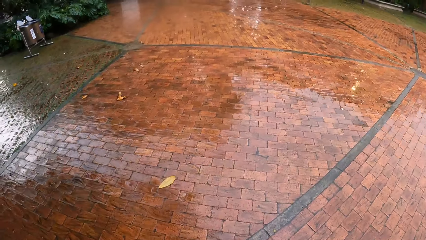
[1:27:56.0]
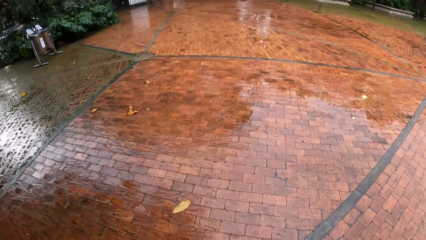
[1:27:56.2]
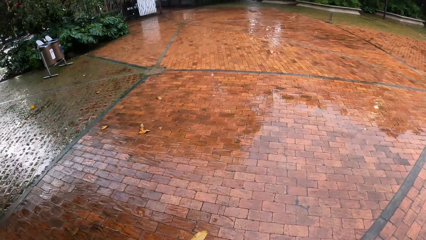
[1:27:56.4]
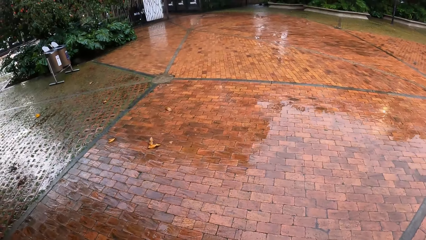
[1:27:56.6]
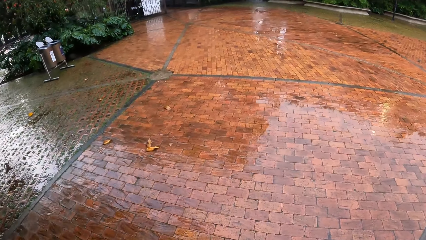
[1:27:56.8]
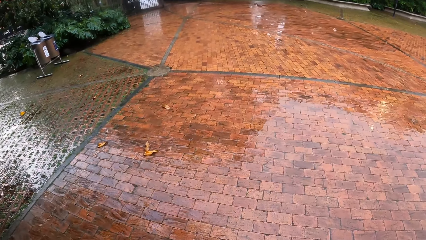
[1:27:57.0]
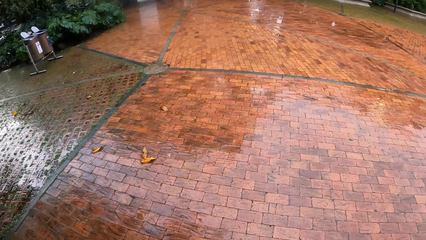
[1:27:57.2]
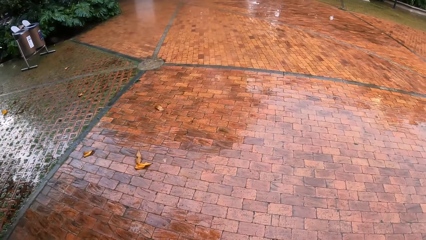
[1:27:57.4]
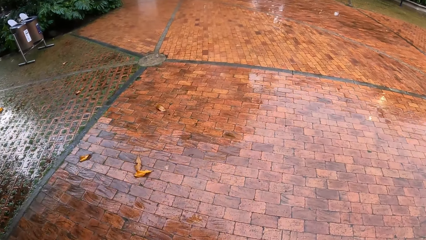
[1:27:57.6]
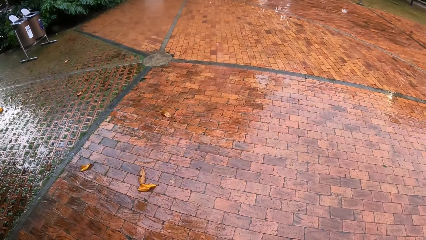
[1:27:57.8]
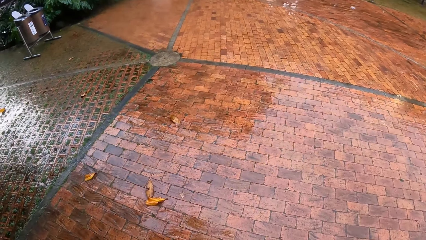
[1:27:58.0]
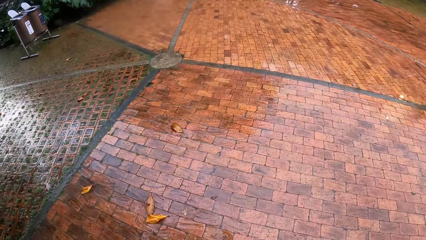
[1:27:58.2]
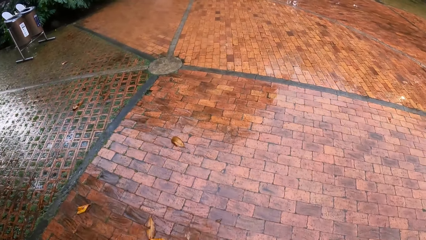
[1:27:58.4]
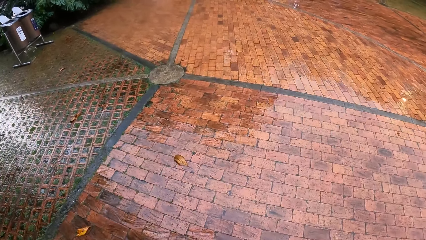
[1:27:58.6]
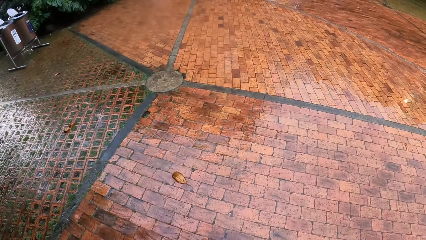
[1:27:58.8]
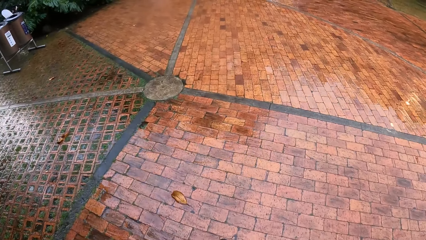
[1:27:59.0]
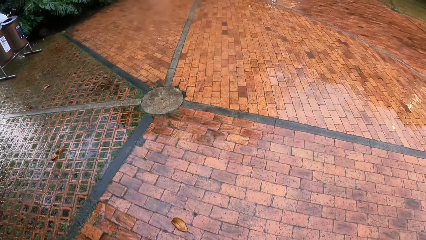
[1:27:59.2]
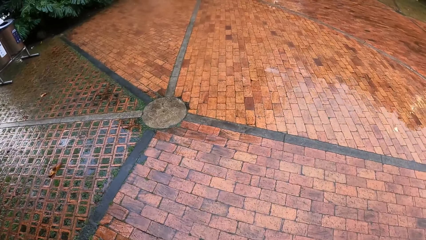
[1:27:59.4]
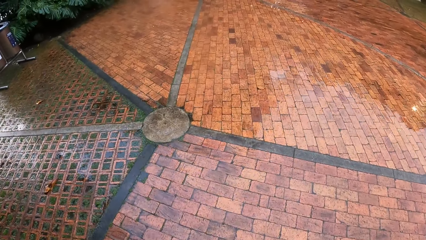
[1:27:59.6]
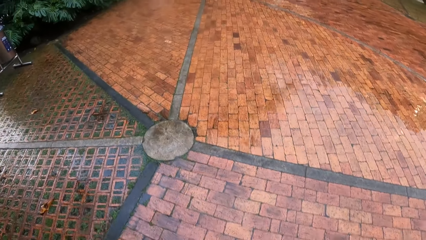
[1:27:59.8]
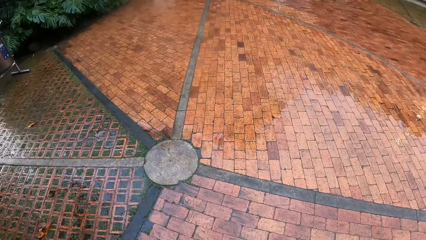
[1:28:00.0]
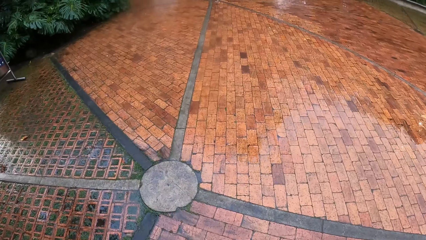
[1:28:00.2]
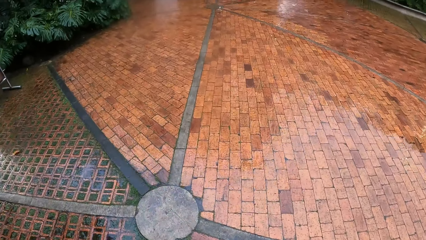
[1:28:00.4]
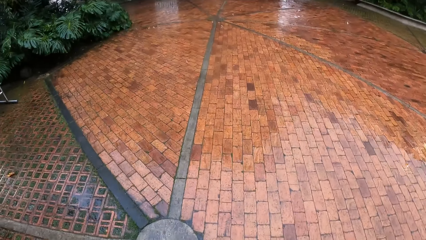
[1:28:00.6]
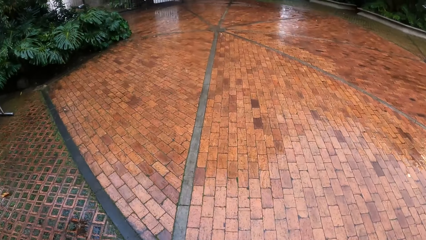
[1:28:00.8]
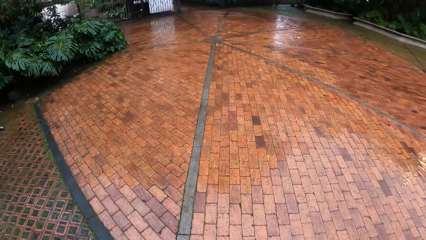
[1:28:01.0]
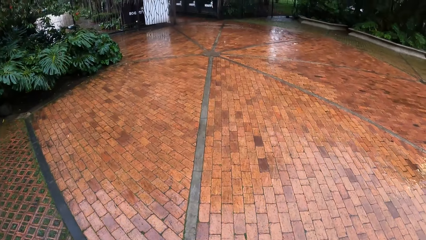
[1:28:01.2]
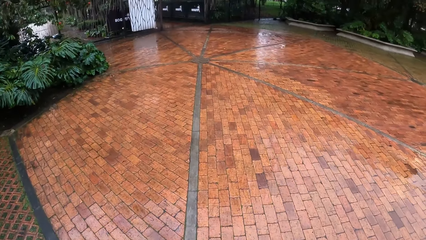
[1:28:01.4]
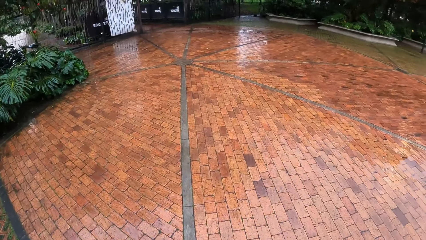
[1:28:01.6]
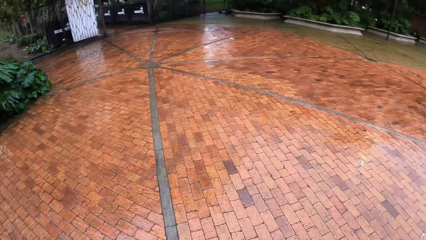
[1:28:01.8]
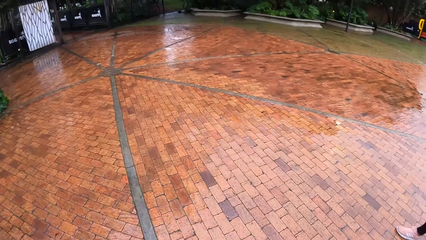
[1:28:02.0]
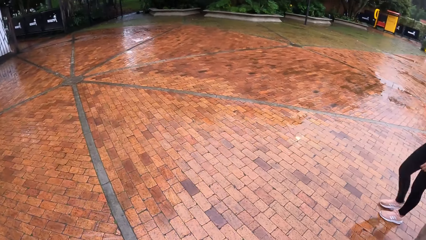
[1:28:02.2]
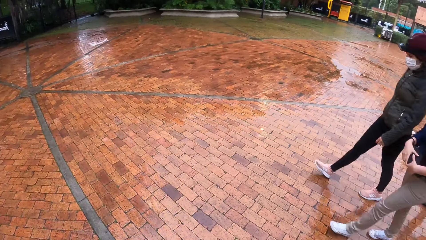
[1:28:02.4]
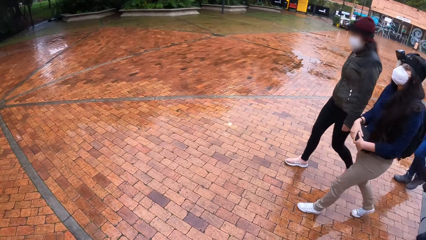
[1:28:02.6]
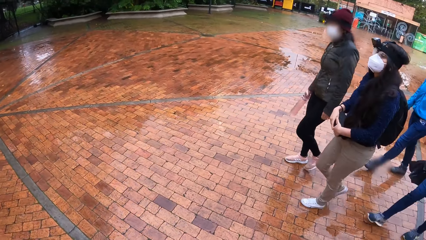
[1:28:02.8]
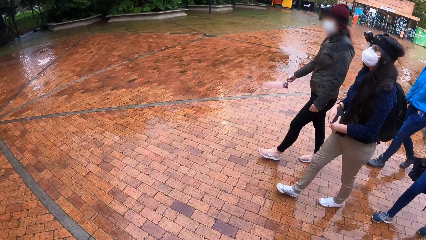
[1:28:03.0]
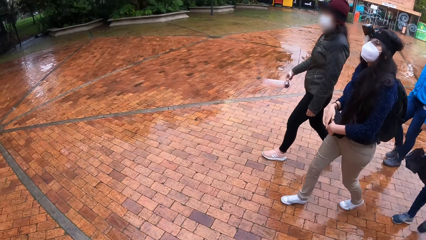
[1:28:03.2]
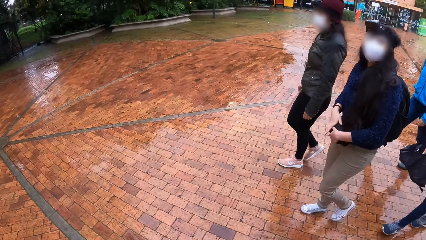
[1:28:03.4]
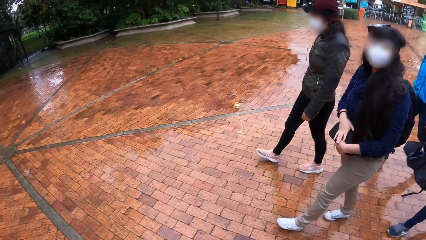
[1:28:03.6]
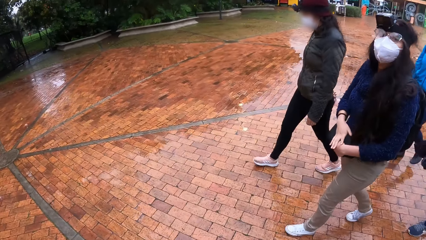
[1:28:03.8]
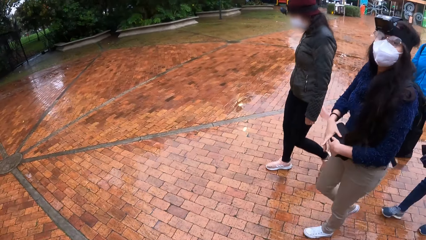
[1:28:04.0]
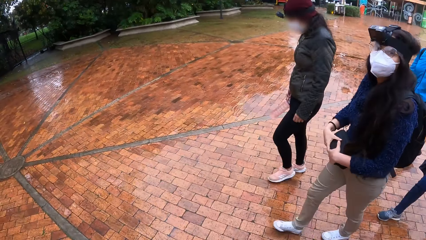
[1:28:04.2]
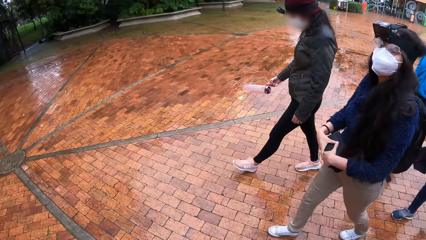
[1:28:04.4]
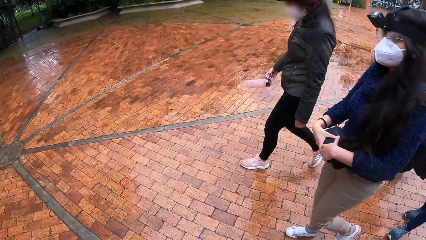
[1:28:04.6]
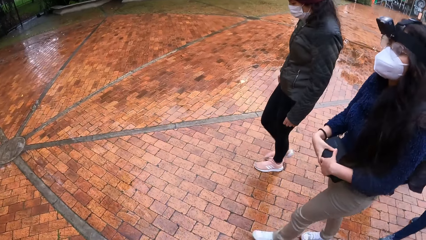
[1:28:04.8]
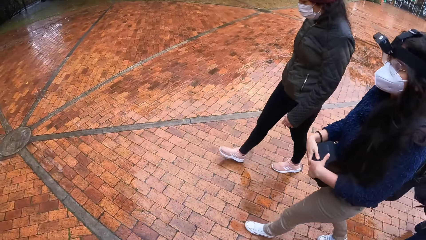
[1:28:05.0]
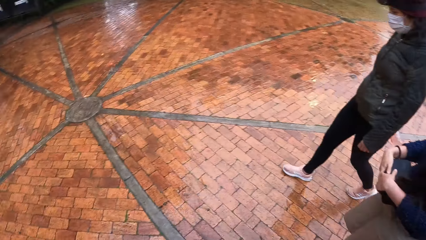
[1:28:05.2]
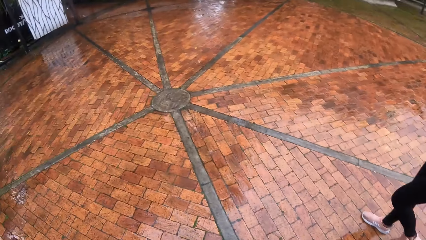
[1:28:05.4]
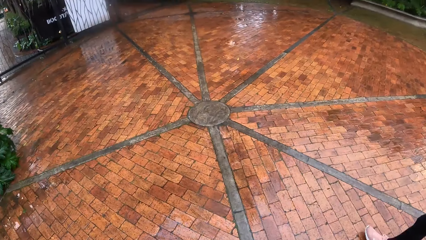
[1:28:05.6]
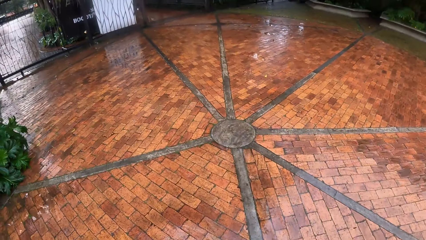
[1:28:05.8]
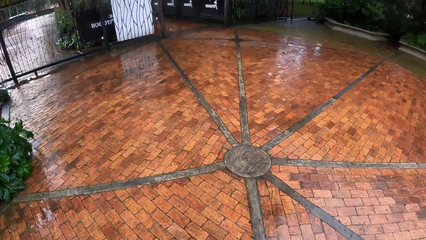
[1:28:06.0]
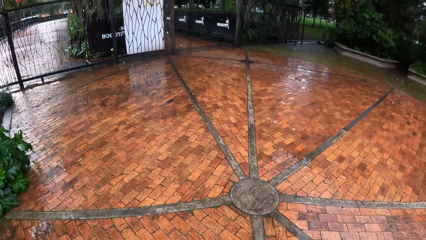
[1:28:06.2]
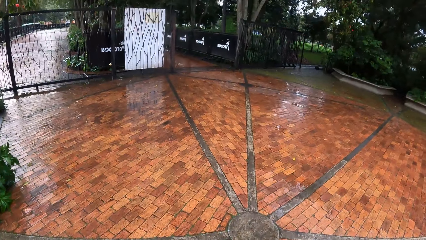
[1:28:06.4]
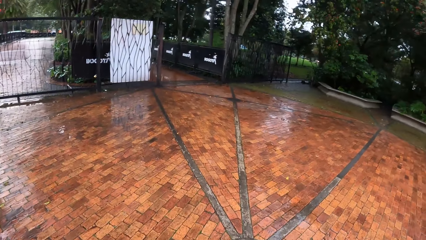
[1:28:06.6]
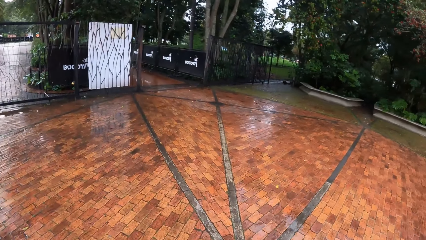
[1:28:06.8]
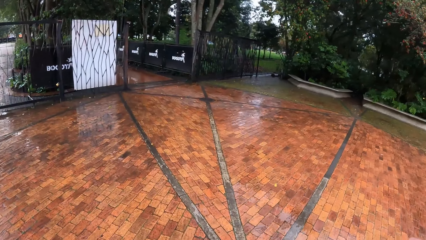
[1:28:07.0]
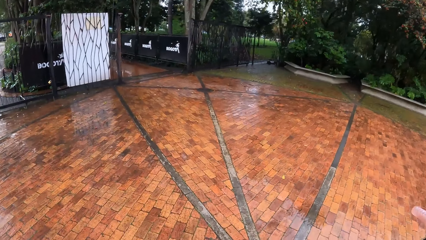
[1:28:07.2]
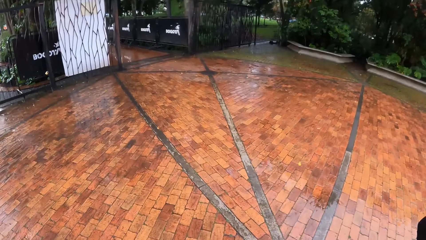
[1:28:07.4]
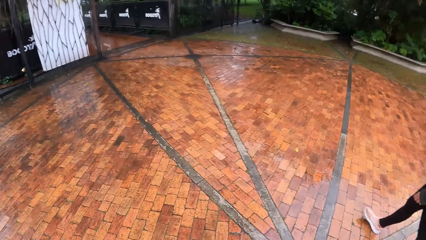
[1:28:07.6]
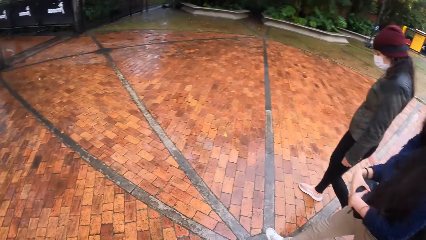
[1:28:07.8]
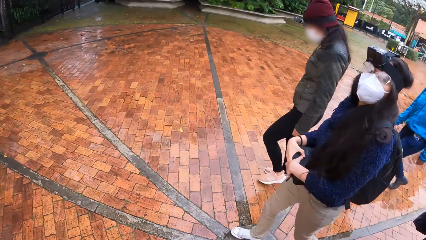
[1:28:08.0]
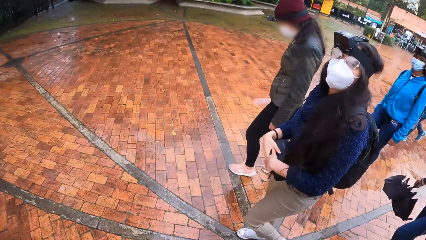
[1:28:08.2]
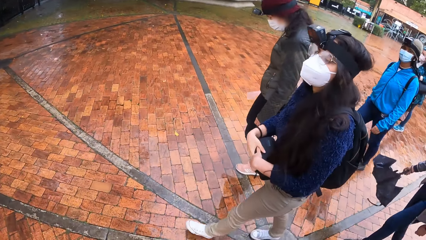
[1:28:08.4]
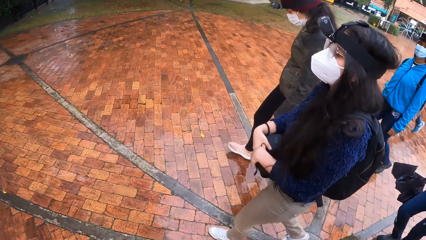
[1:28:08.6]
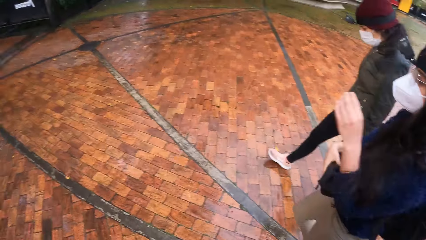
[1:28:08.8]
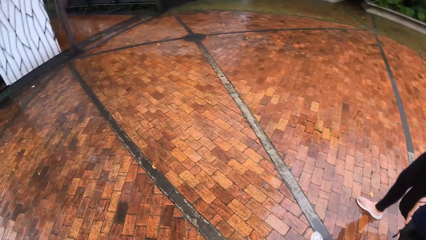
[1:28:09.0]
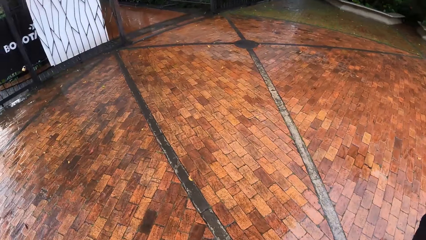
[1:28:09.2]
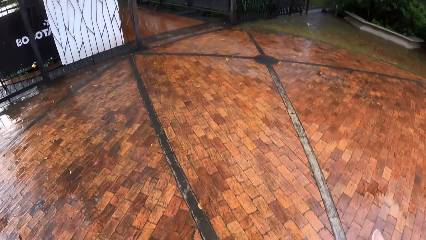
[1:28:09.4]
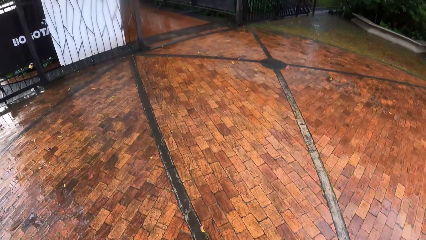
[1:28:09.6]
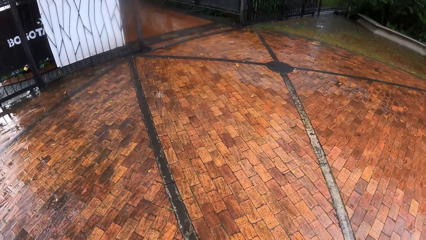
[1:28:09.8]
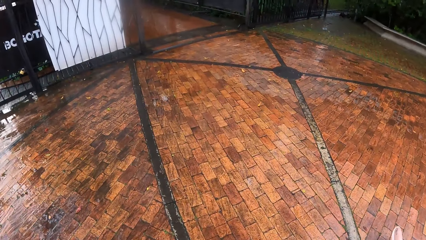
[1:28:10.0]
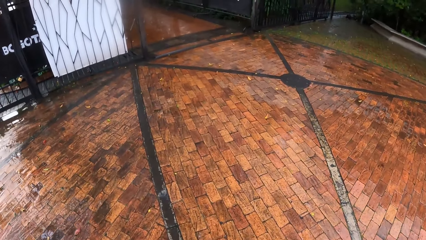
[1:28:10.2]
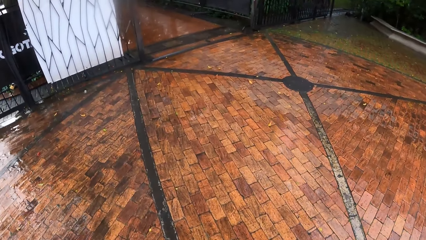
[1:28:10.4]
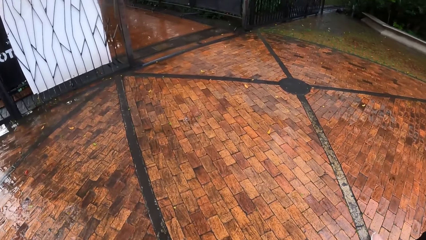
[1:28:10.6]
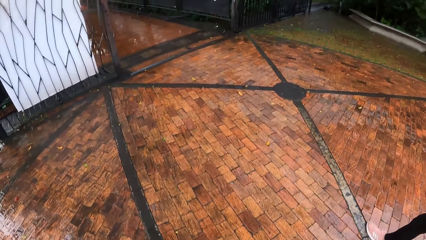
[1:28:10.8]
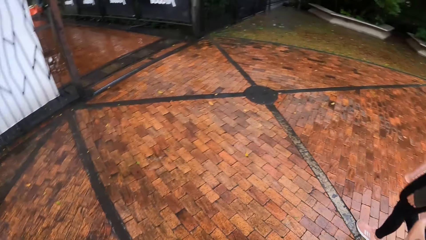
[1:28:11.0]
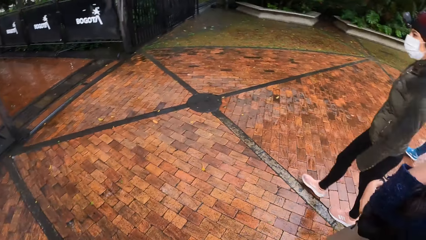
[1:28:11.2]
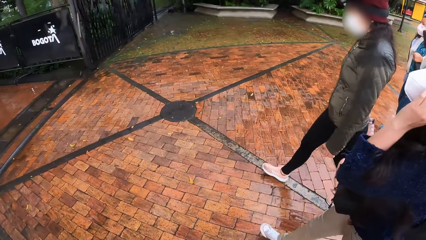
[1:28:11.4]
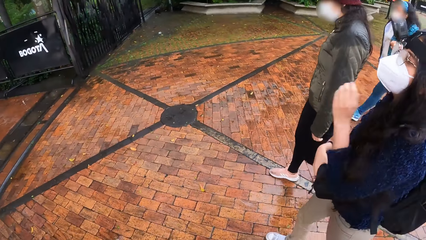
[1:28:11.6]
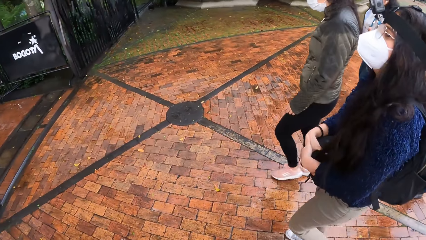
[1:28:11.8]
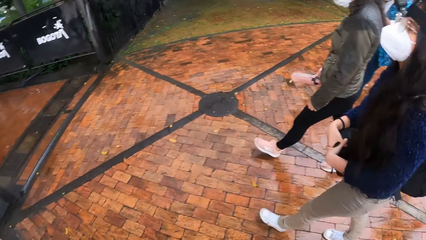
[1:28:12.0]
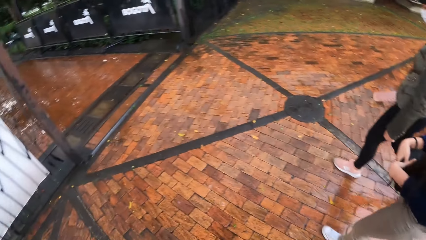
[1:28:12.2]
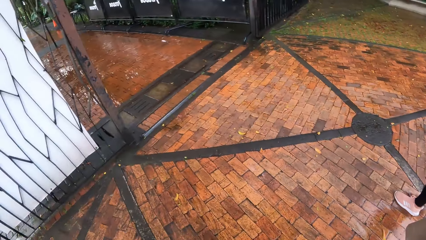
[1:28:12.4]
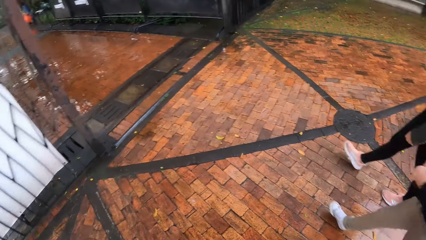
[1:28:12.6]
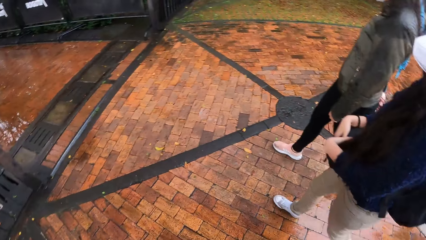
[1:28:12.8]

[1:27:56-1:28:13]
The camera wearer interacts with the woman.
